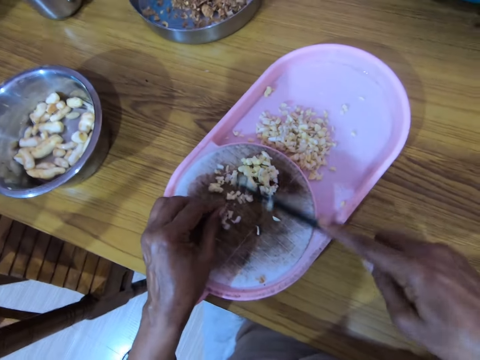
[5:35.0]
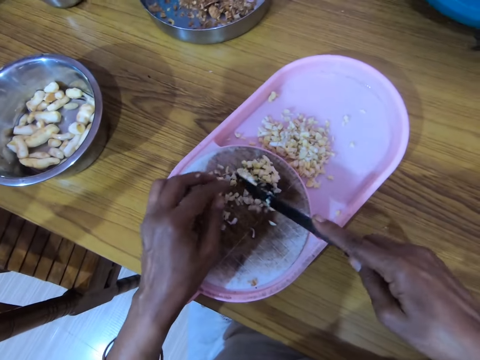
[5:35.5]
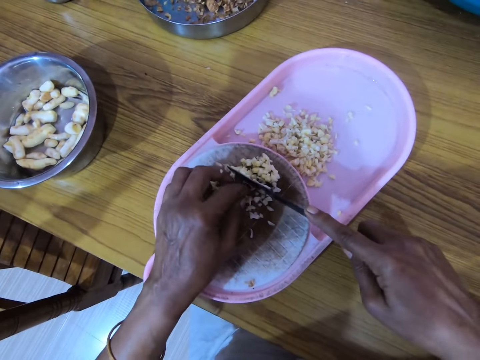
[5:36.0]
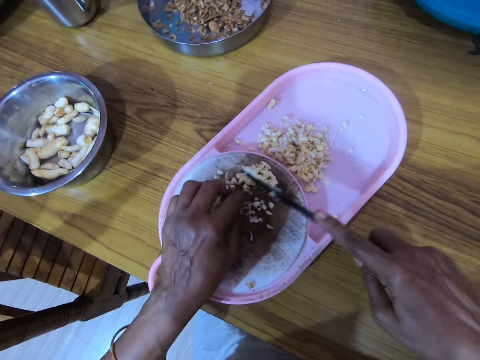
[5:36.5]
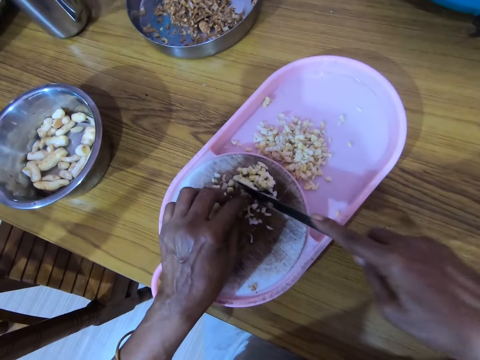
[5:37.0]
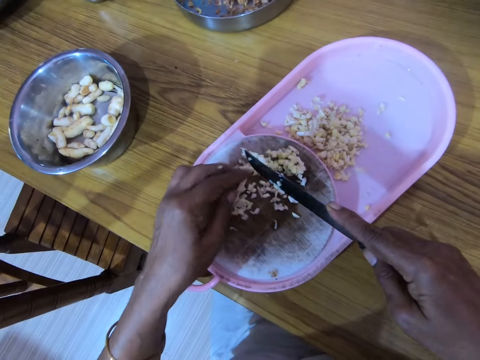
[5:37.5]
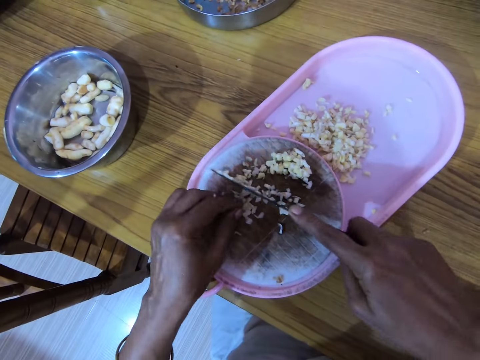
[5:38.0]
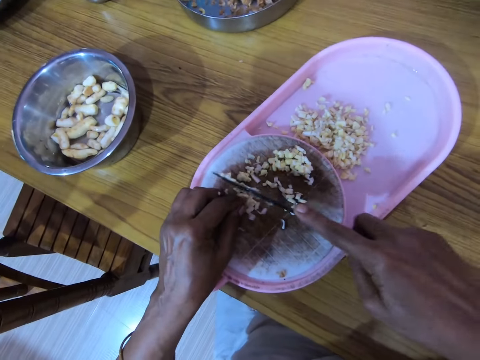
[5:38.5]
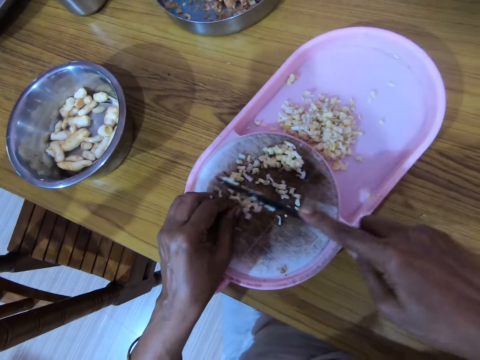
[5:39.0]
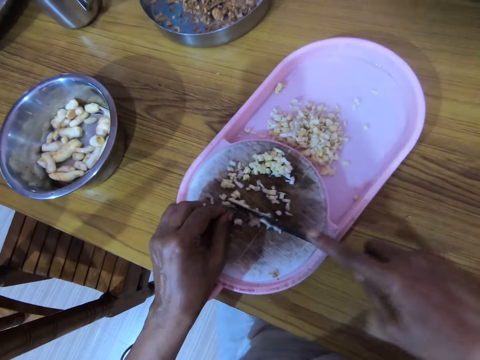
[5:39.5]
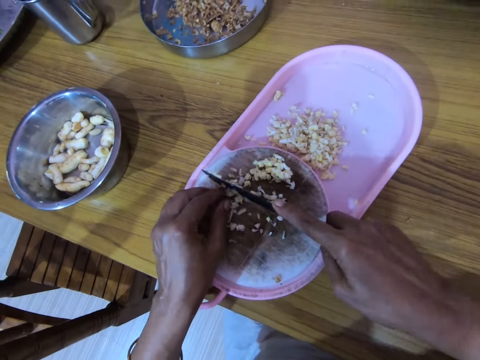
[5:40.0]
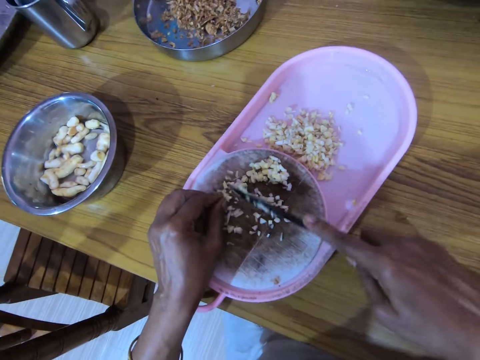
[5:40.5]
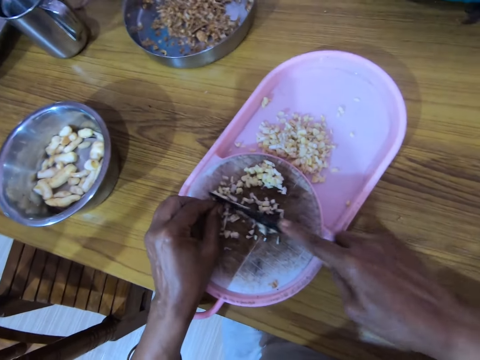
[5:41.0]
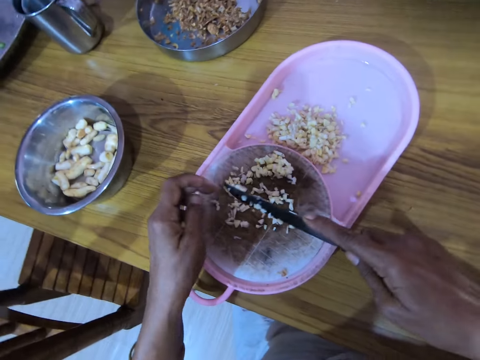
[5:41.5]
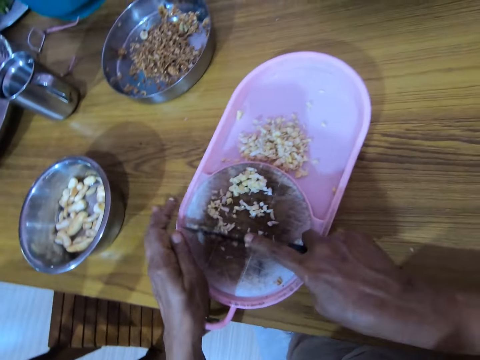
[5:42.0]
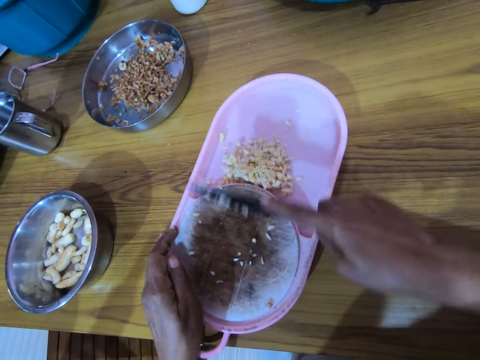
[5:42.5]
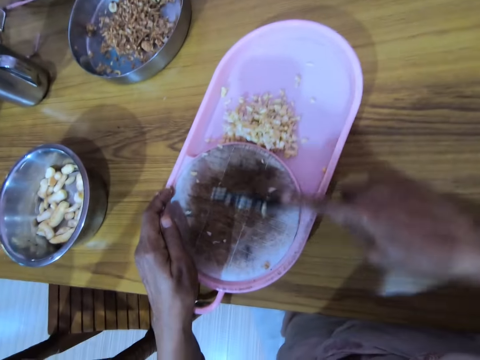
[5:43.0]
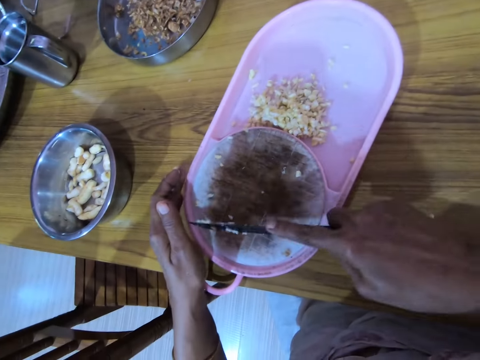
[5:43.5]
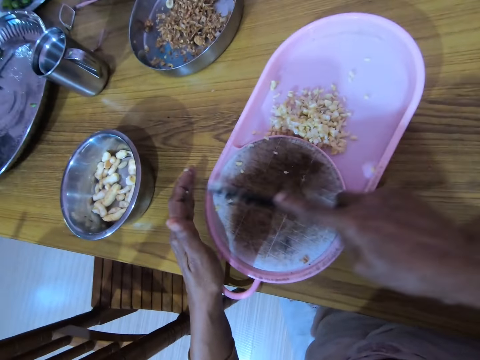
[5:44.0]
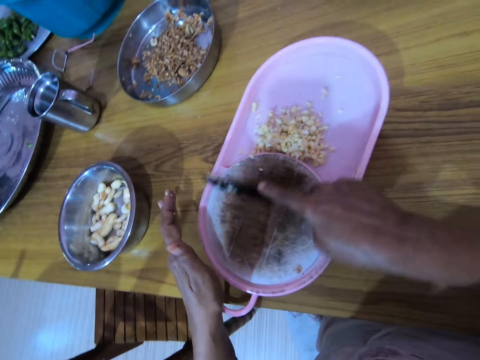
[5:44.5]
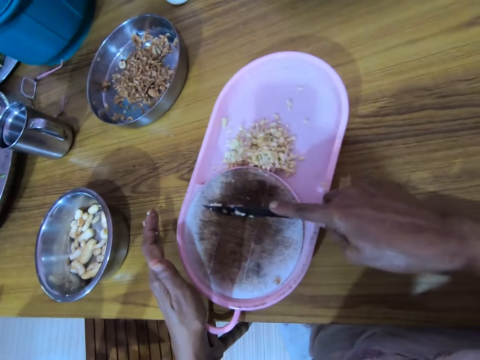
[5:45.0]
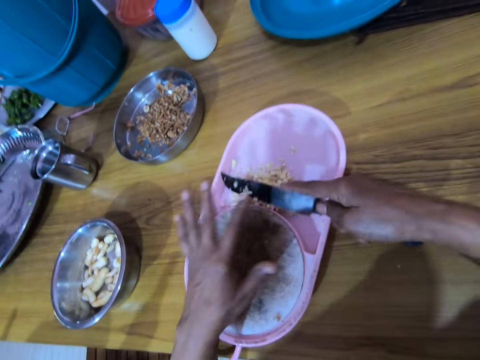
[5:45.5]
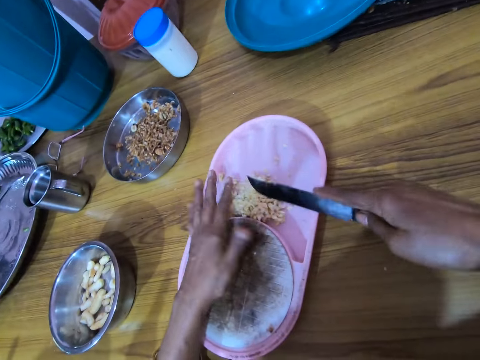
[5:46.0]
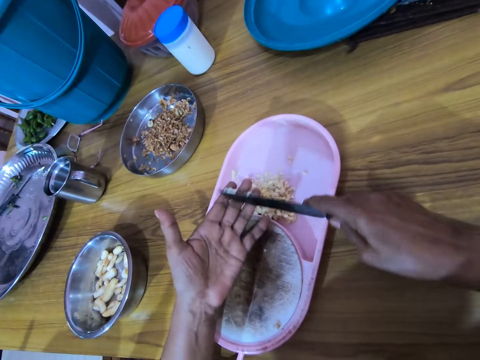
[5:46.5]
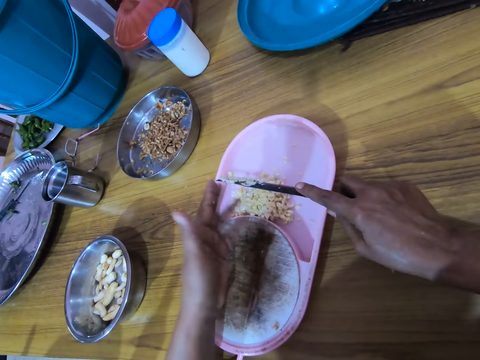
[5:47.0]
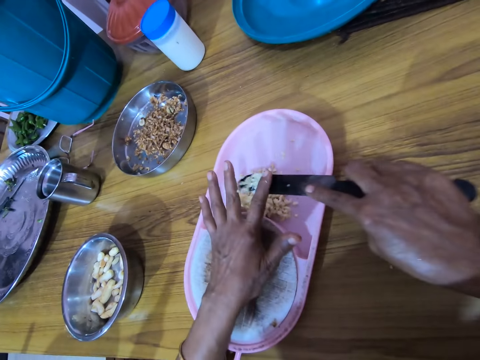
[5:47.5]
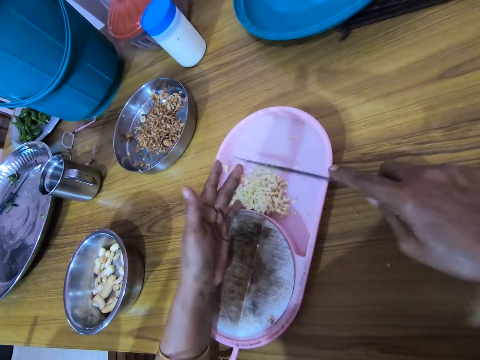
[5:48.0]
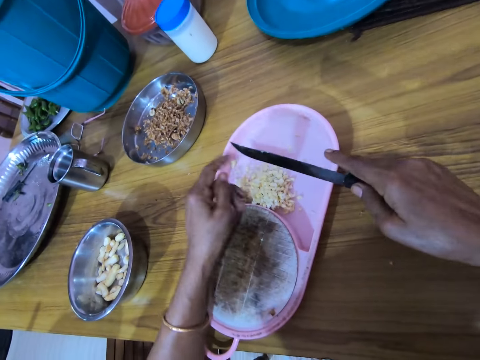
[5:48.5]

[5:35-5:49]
The camera wearer moves the gingers with a knife. He holds a ginger and chops the ginger. He holds the ginger and chops the ginger. He wipes the chopping board with the knife. He removes nuts from the board with the knife with his right hand. He wipes the knife with his left hand. He wipes the fingers with the knife. He removes the nuts from his left finger with the knife with his right hand. He wipes the knife with his left hand again.

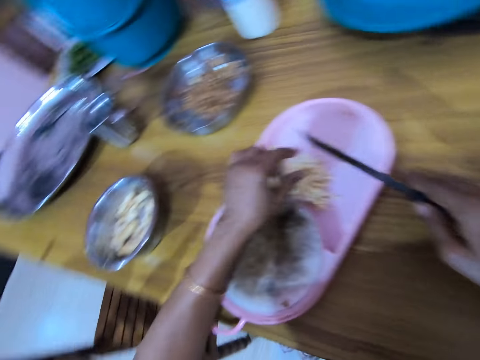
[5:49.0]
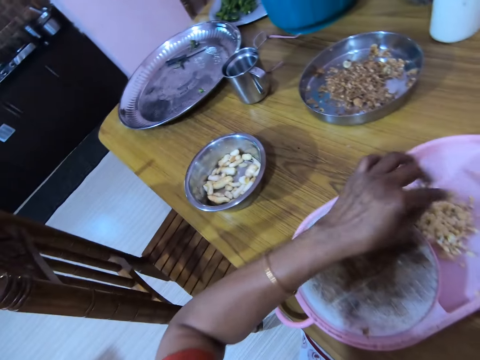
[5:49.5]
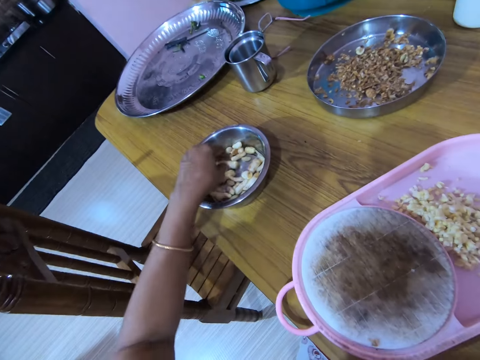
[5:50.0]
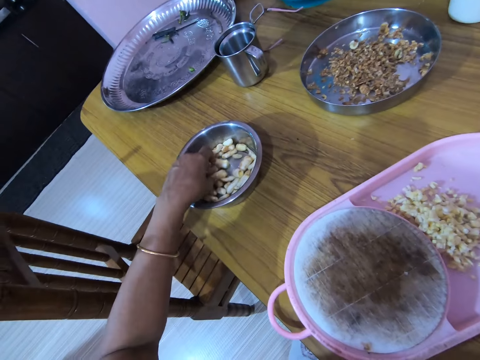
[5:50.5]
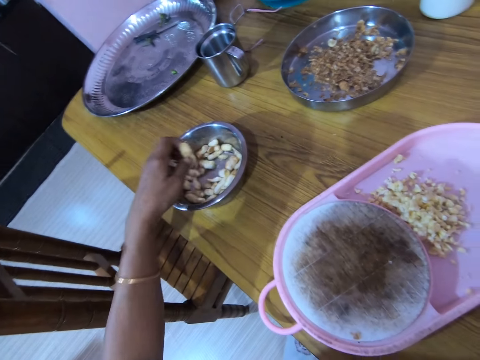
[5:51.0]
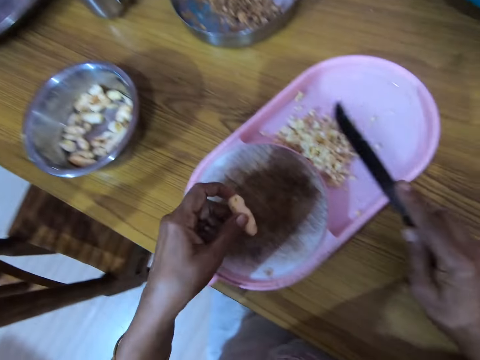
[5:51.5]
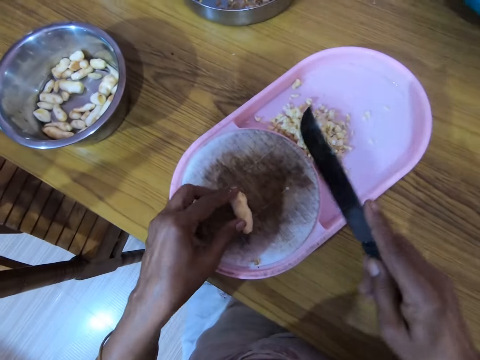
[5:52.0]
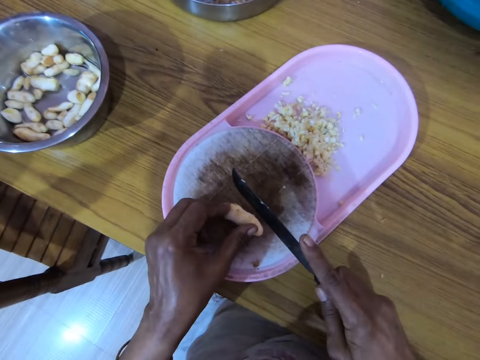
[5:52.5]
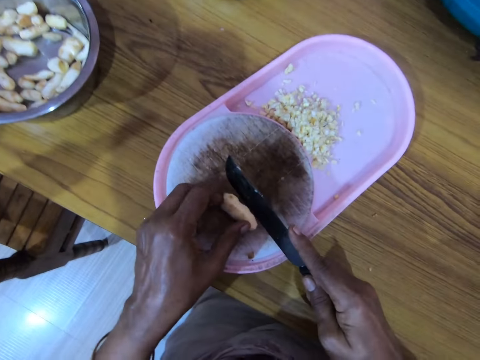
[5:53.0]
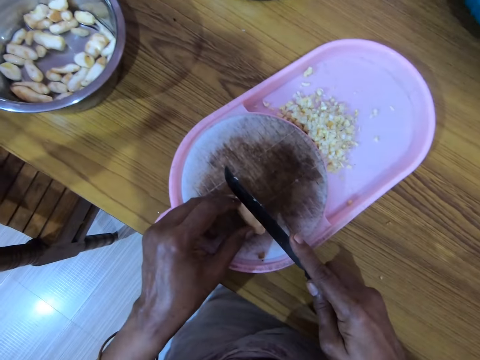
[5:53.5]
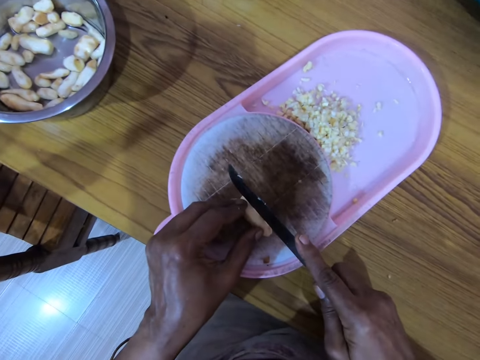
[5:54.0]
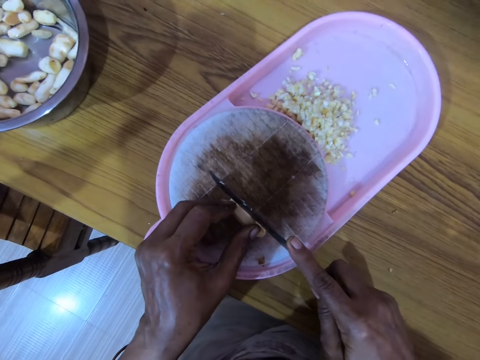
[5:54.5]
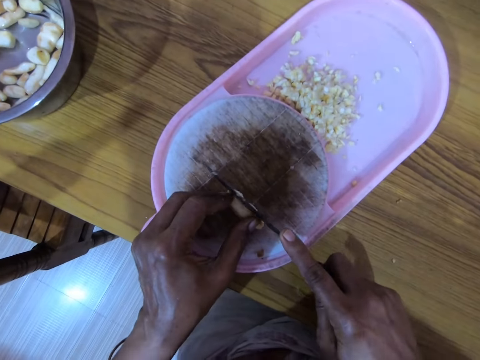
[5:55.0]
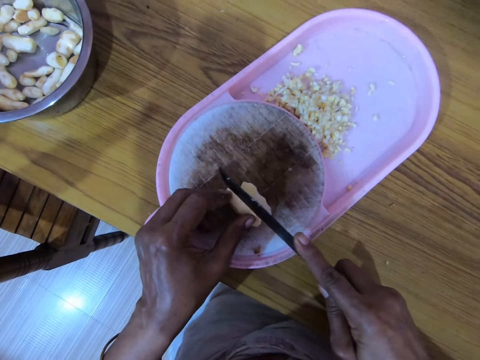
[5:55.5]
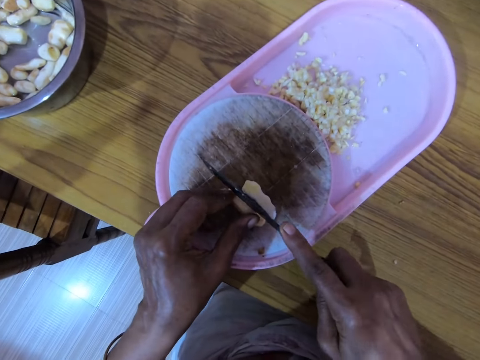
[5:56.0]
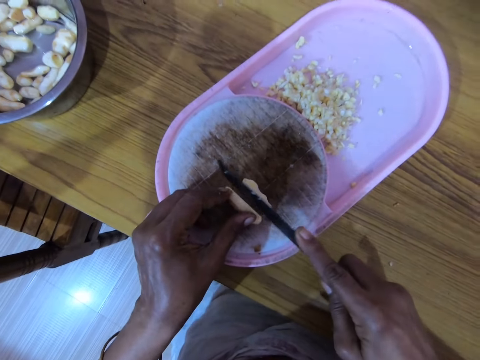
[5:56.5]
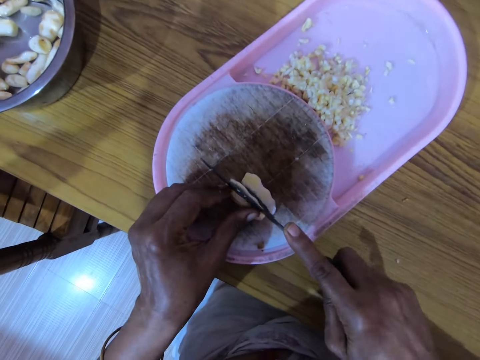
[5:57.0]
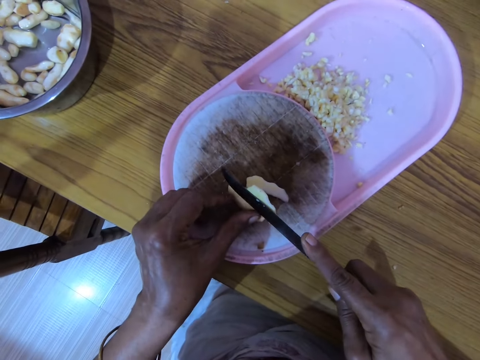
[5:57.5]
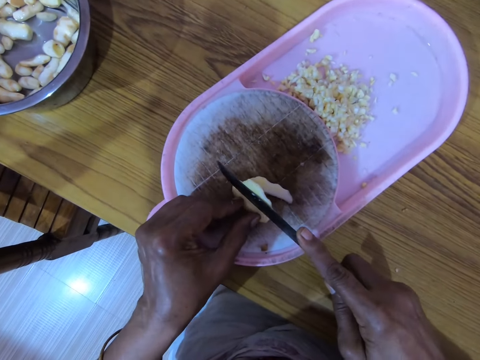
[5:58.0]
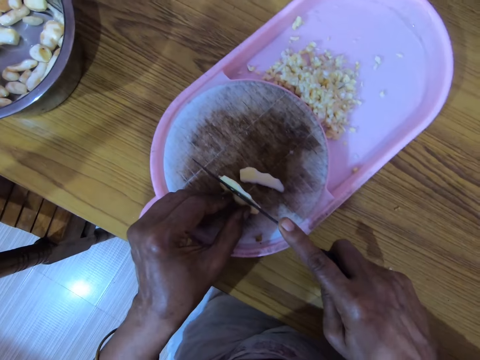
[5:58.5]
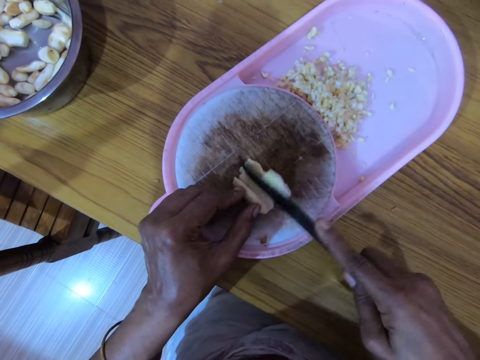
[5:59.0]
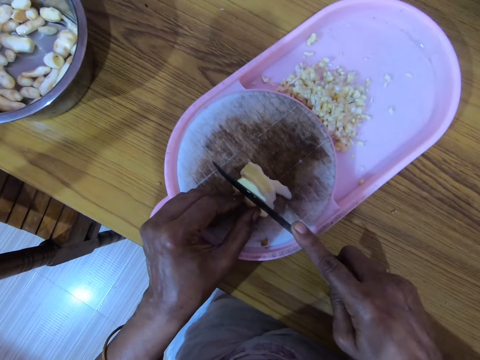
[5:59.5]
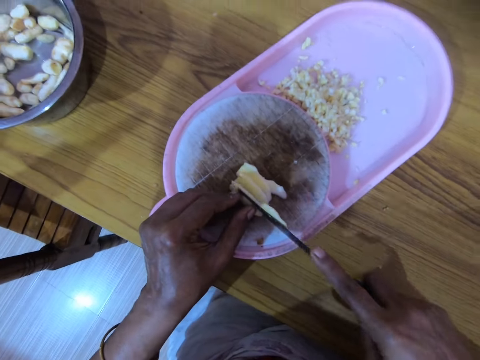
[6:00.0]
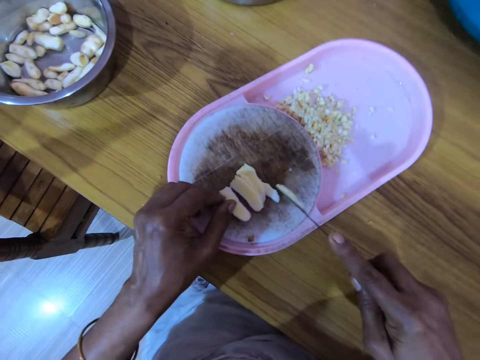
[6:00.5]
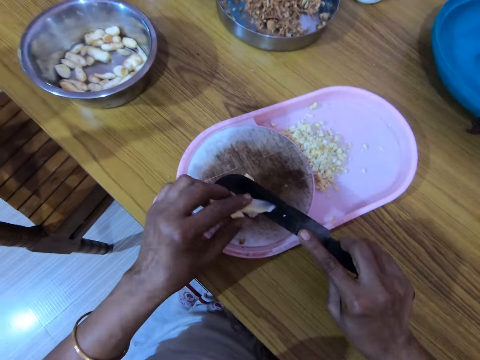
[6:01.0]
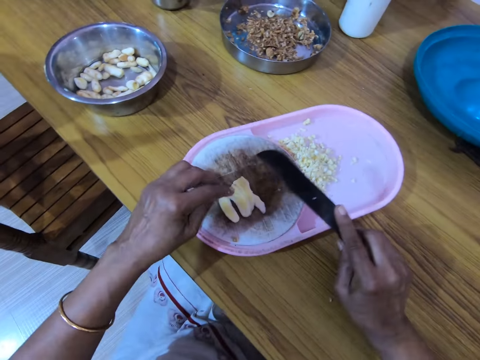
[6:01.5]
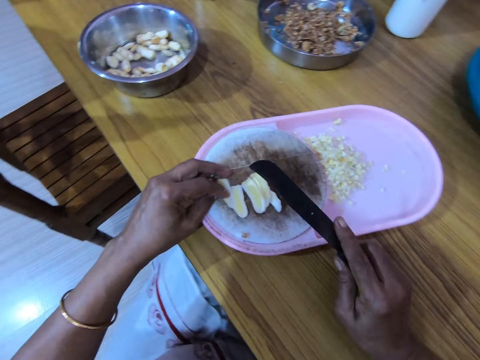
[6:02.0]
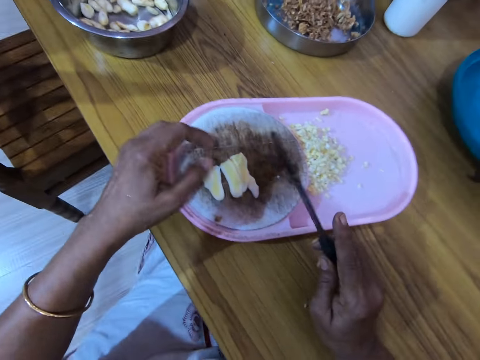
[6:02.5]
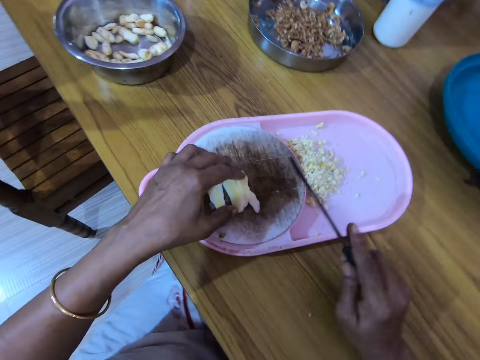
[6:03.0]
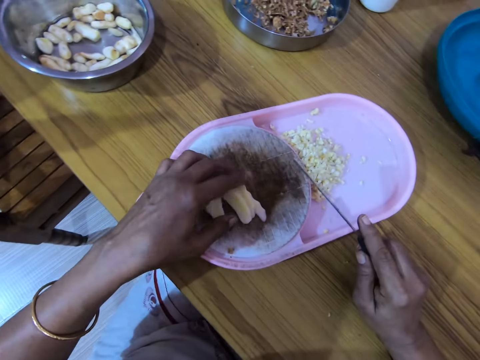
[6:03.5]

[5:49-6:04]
The camera wearer rubs the fingers. He shakes his left fingers. He picks a nut or ginger from the plate with his left hand. He puts the nut on the board with his left hand. He cuts the nut with the knife with his right hand. He picks the ginger. He adjusts the sitting position. He removes the nut from the knife with his left hand. He places the ginger on other ginger.
